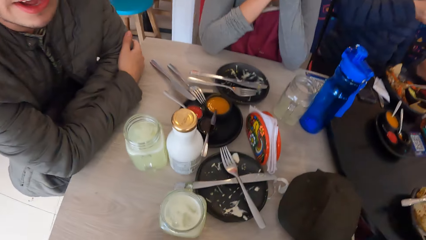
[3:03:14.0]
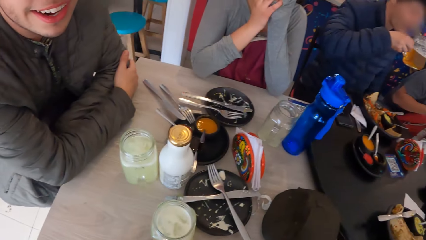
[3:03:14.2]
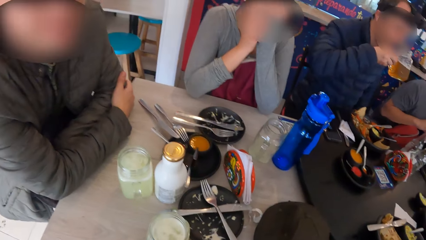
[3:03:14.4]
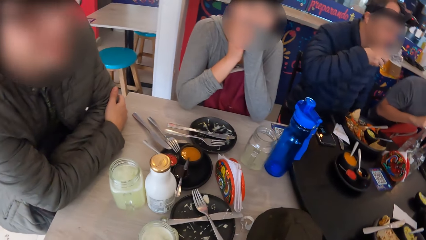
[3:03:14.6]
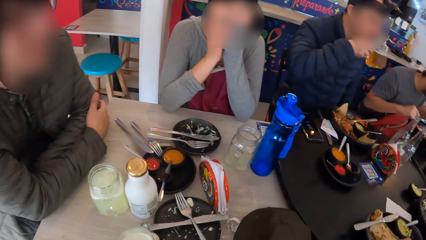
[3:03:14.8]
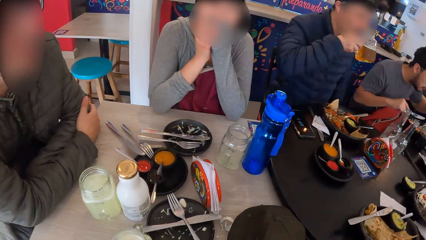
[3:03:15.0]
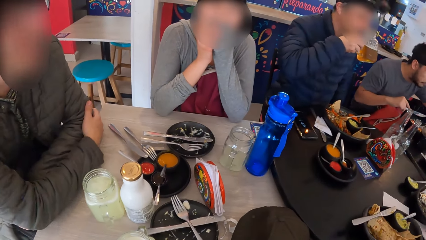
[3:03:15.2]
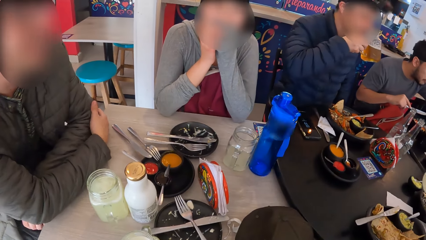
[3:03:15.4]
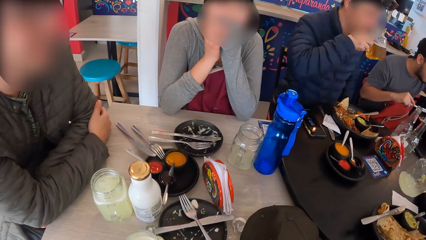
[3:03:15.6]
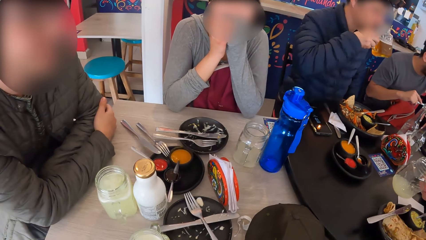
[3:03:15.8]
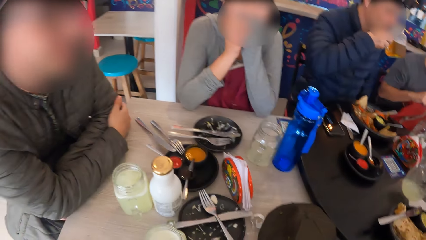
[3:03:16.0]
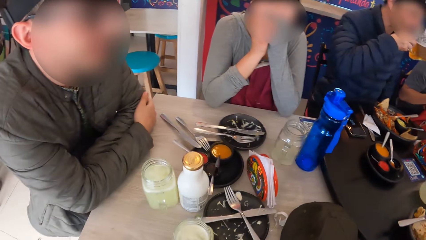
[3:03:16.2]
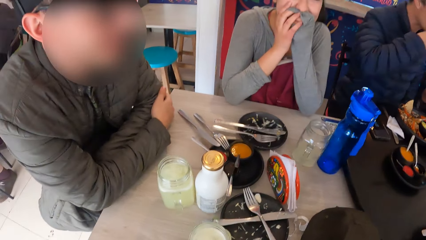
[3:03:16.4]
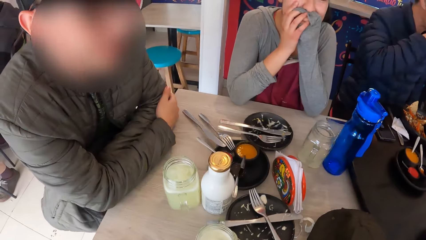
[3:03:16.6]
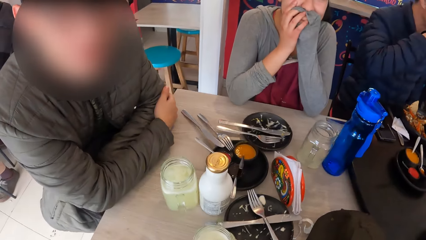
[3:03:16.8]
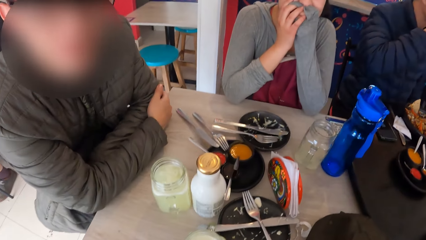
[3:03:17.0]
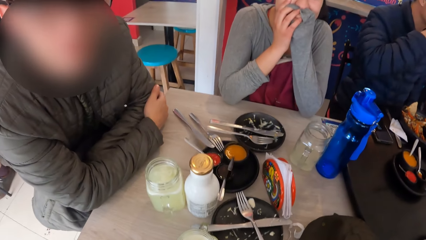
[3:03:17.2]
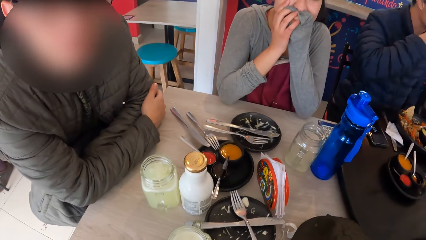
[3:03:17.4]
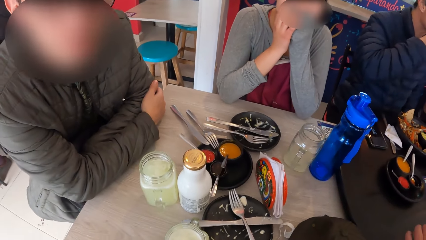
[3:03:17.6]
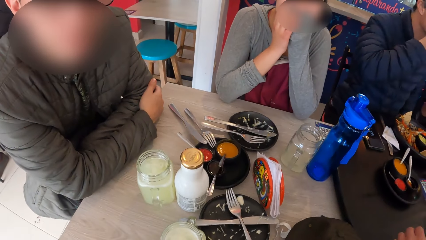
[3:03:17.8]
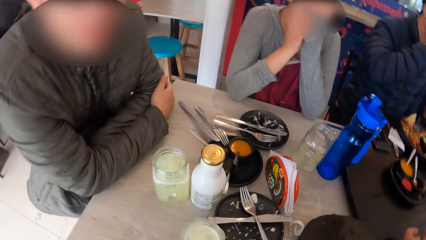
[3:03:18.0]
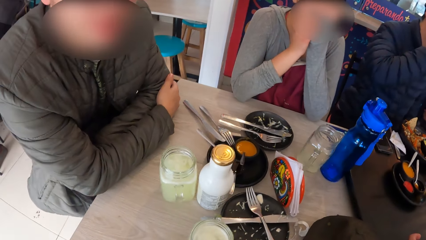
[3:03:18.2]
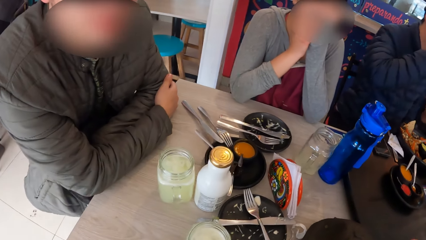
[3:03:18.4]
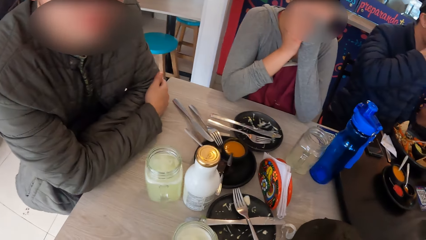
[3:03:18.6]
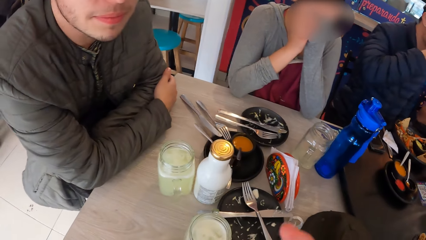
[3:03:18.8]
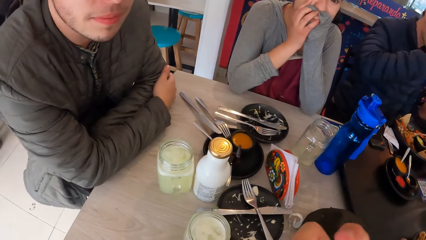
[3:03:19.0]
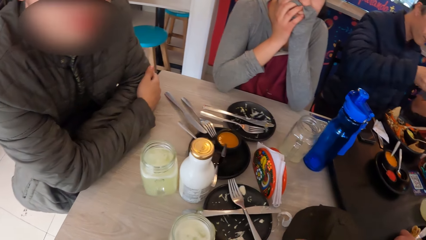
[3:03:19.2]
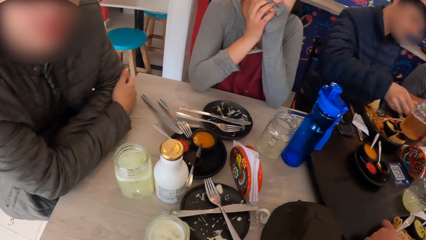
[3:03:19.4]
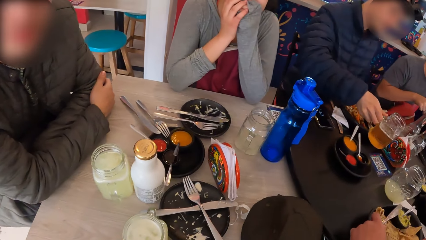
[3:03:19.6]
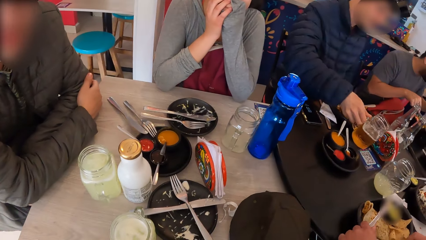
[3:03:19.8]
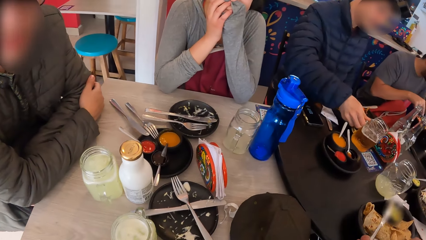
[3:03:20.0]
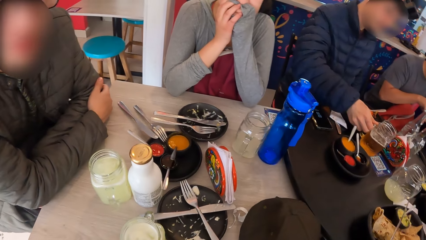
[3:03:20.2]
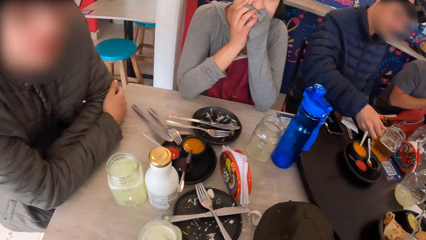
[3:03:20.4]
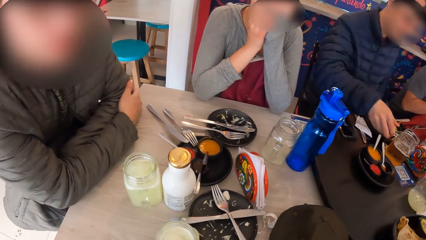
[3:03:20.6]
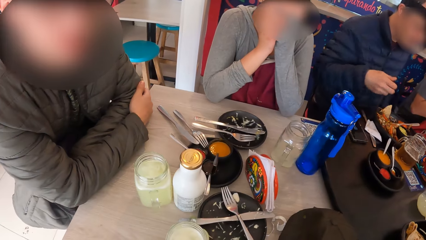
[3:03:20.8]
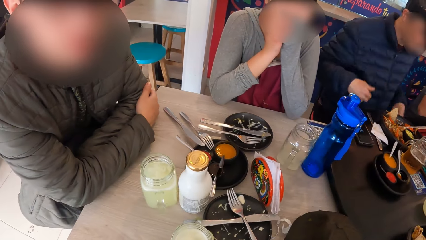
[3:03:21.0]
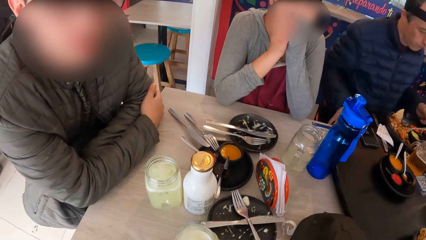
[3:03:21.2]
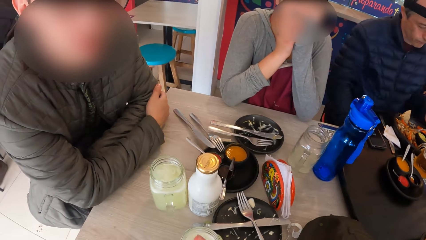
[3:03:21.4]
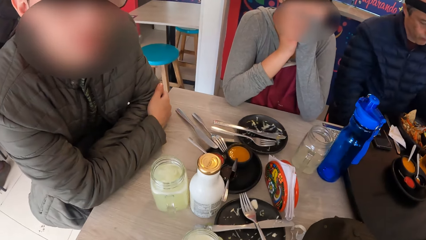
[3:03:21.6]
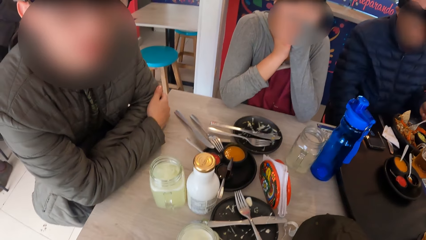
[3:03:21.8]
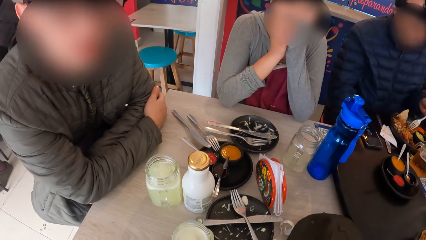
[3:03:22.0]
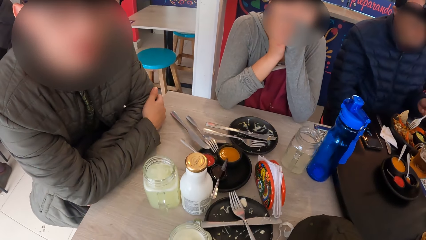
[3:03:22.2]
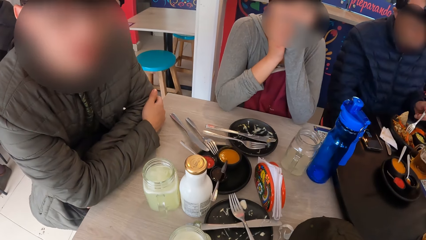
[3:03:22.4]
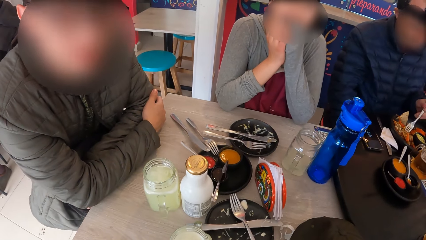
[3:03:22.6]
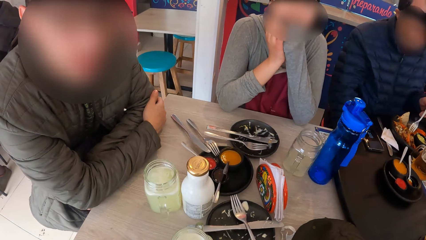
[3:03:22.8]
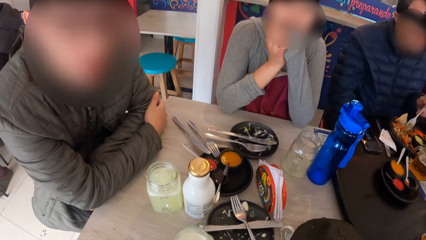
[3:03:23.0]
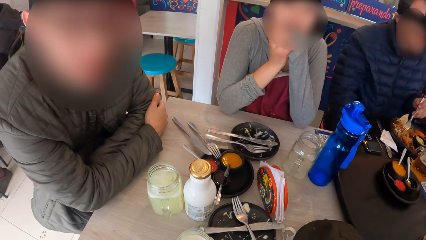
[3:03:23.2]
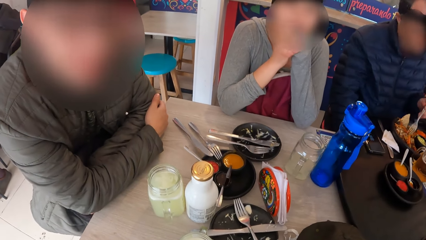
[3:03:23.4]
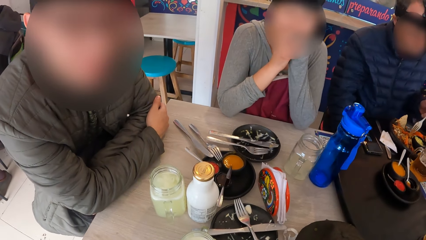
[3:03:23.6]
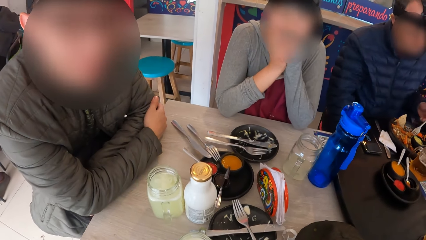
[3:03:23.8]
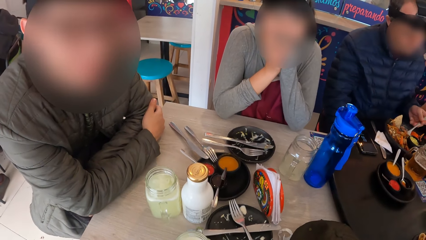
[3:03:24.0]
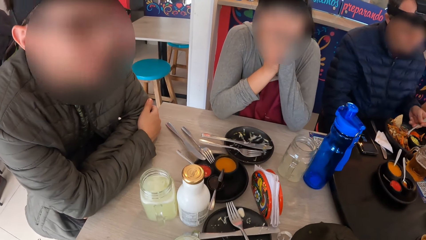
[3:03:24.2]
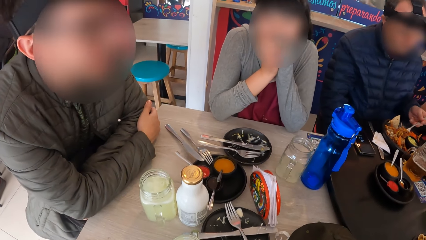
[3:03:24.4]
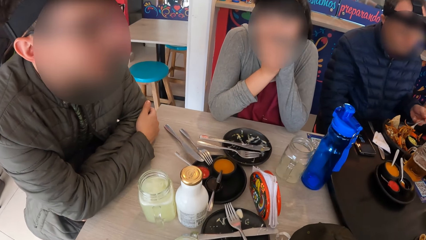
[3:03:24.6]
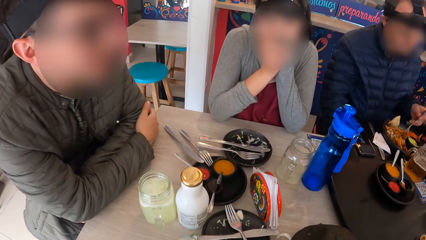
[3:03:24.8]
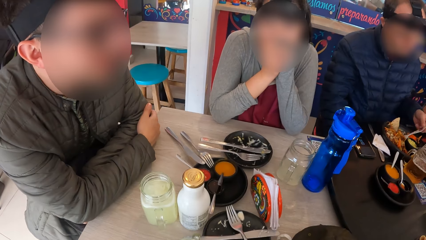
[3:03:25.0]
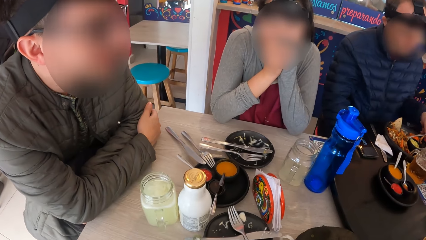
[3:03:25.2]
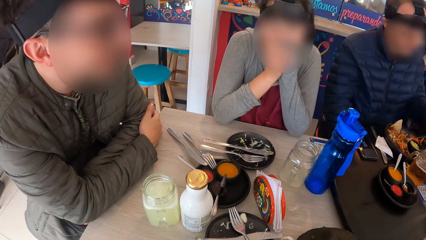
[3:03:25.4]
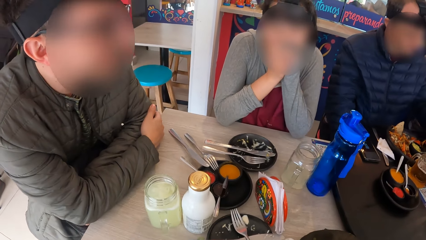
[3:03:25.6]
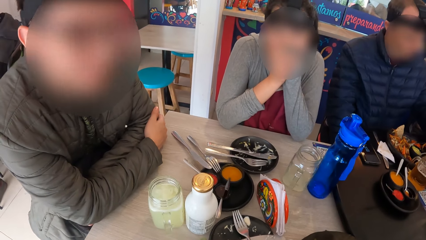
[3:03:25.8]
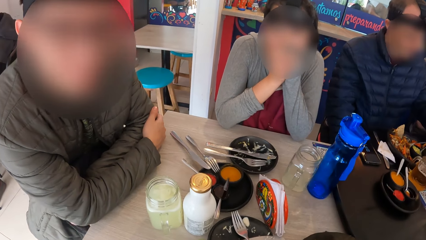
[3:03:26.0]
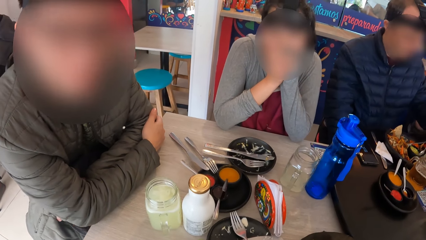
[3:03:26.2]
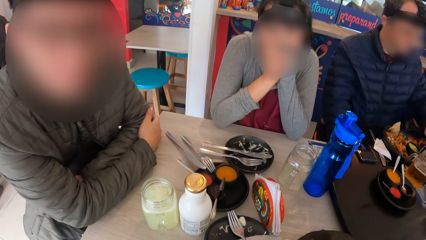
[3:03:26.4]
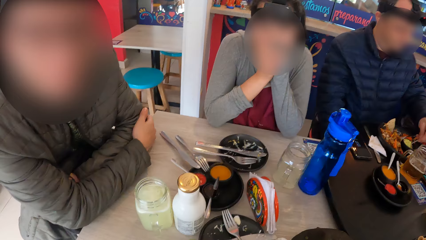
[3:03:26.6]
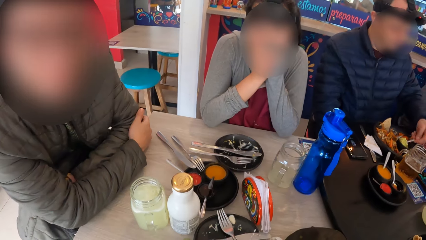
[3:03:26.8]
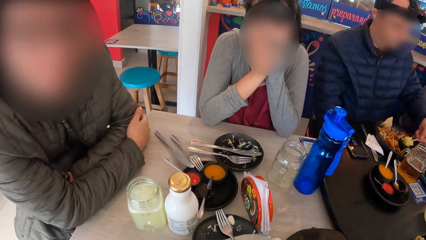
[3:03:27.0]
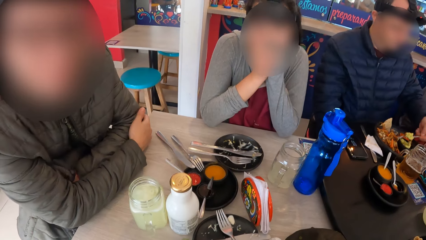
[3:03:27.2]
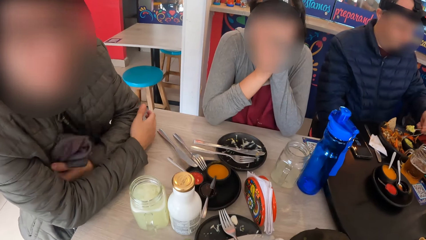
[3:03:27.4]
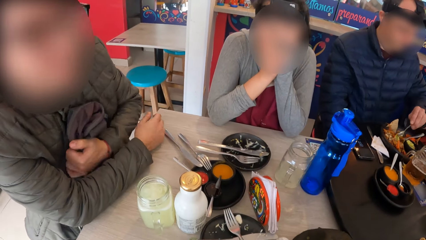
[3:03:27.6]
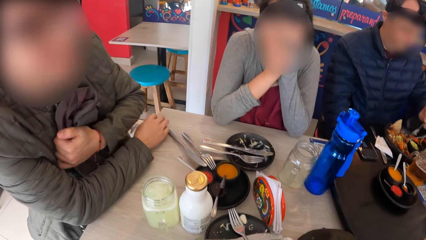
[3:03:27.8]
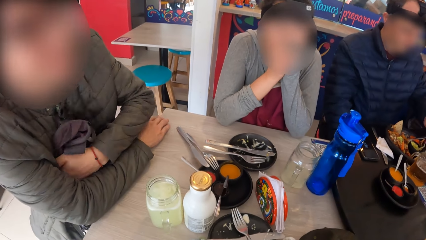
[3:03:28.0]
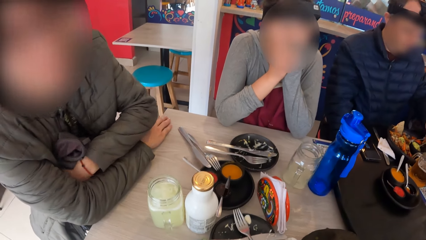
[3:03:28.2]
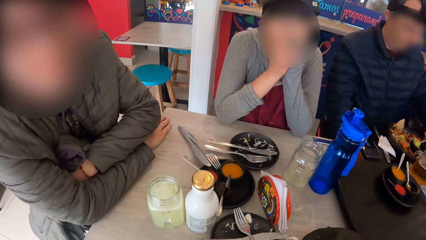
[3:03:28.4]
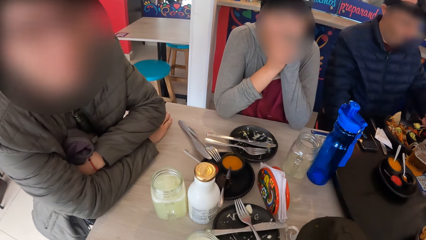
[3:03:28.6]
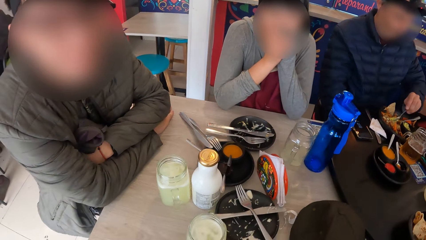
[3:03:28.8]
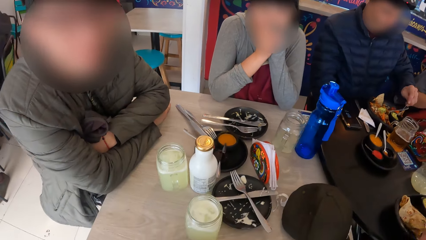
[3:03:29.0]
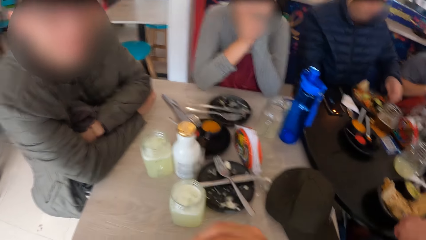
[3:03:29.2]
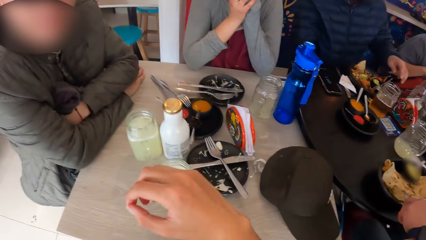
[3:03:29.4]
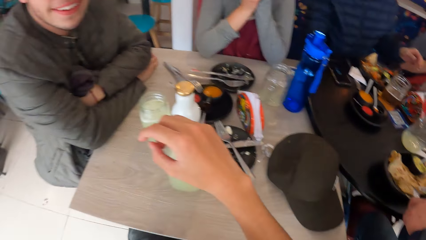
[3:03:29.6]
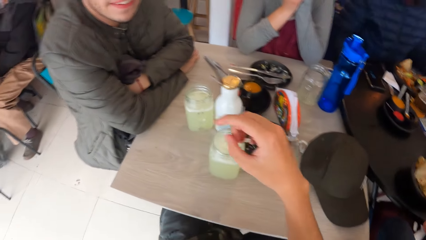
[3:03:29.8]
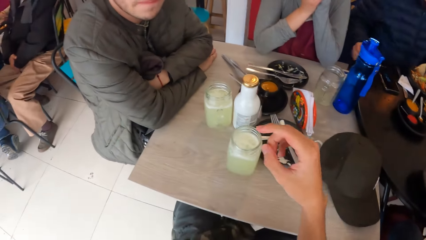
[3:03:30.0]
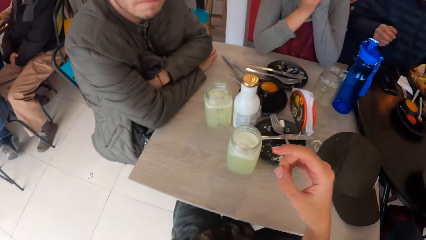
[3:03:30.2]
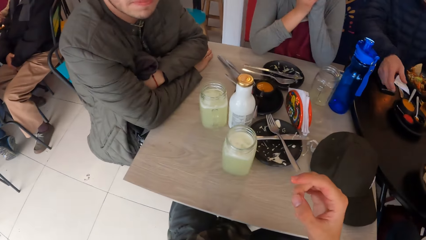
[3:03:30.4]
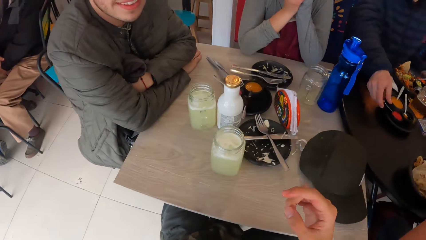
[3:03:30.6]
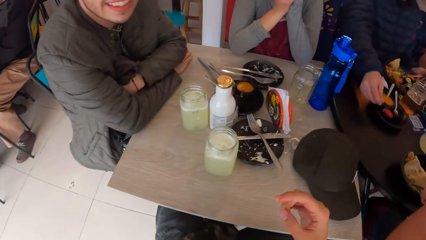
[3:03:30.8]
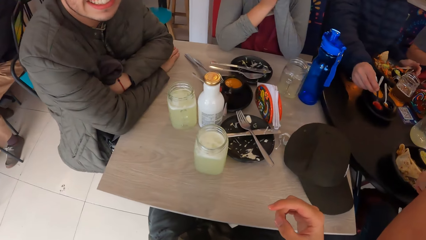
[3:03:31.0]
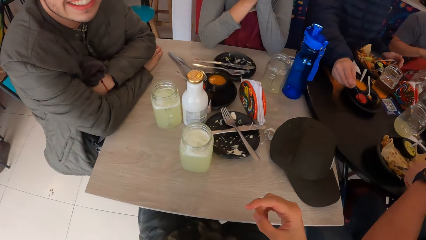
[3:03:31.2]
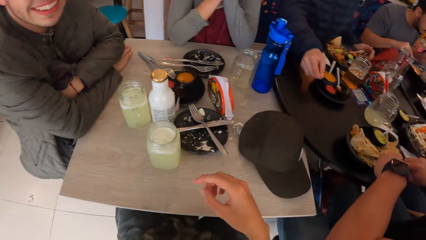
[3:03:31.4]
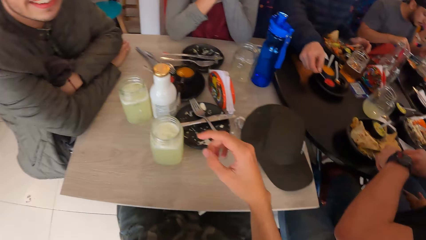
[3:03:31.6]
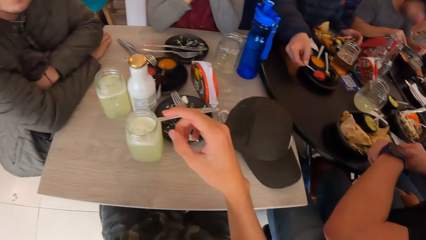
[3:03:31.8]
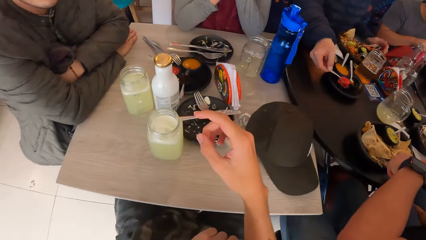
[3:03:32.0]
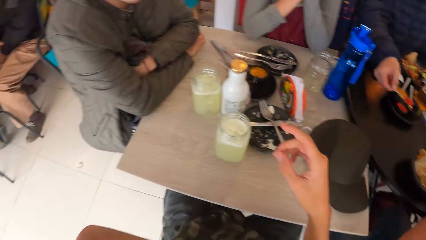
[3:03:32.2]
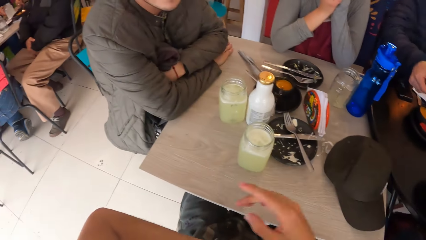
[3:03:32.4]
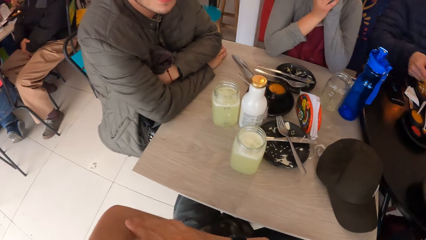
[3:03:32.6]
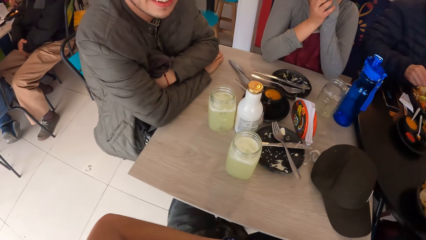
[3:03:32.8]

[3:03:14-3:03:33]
The man drinks from the glass in his right hand and drops the glass in his right hand on the table. The man picks up a fork from the plate on the table with his left hand and eats food from the plate on the table with the fork in his left hand. The man picks up a spoonful of sauce from a bowl on the table with his right hand.
